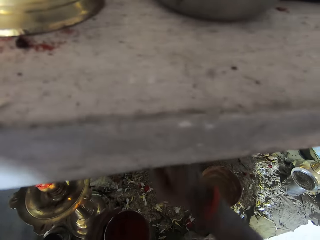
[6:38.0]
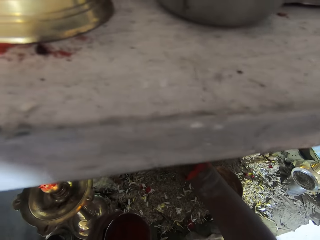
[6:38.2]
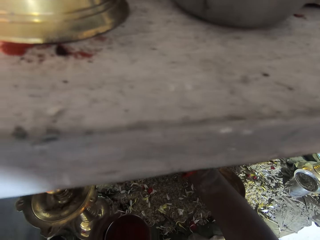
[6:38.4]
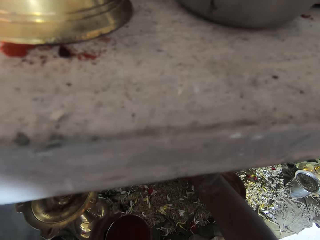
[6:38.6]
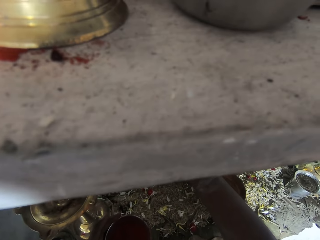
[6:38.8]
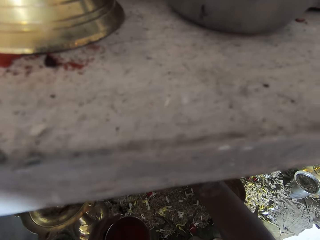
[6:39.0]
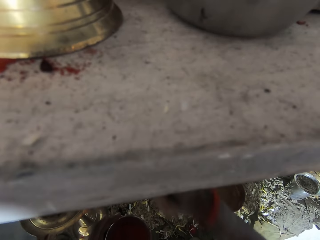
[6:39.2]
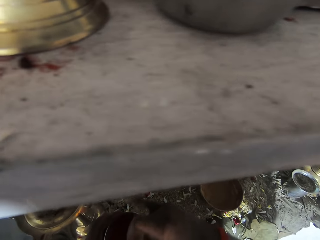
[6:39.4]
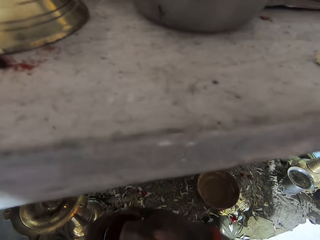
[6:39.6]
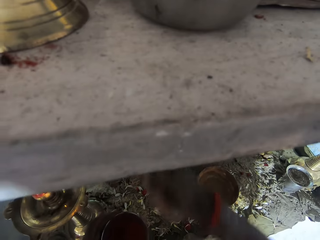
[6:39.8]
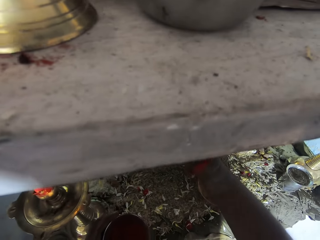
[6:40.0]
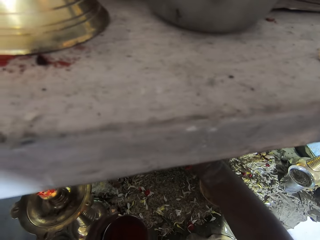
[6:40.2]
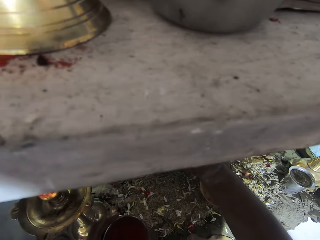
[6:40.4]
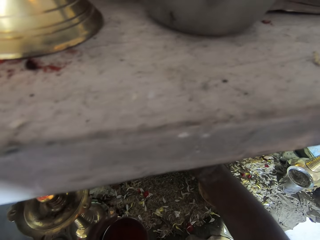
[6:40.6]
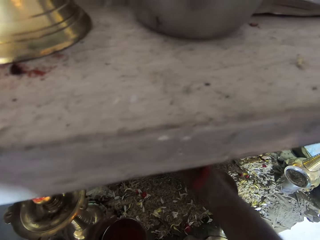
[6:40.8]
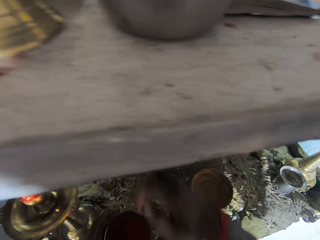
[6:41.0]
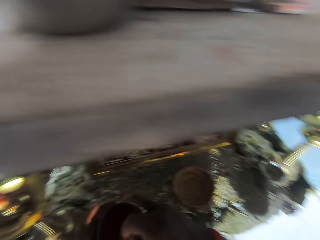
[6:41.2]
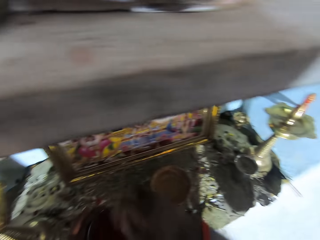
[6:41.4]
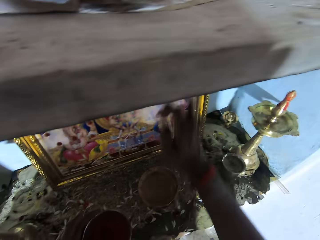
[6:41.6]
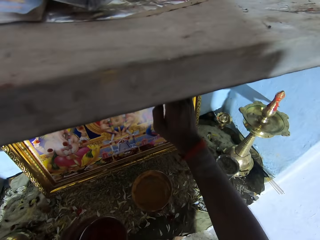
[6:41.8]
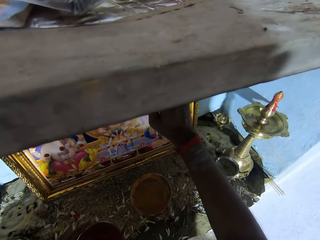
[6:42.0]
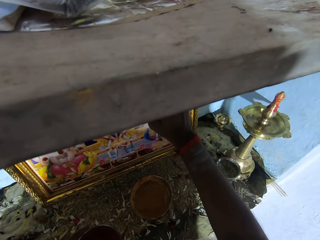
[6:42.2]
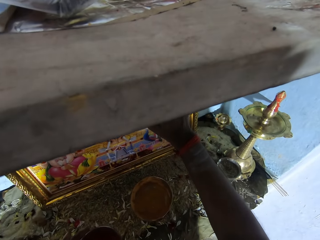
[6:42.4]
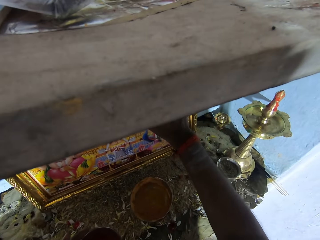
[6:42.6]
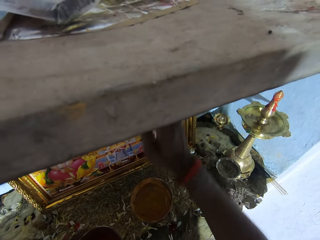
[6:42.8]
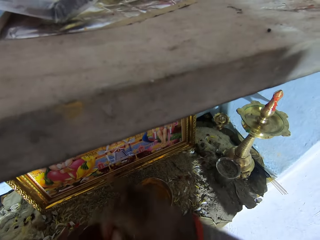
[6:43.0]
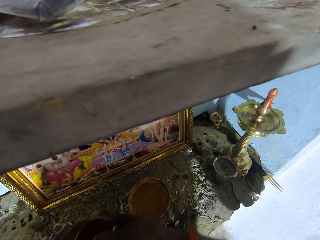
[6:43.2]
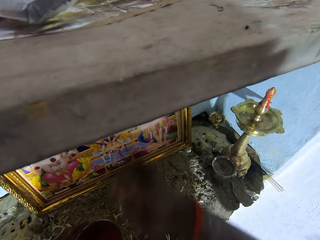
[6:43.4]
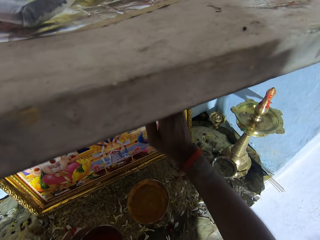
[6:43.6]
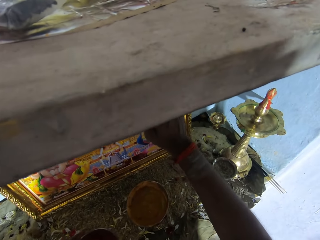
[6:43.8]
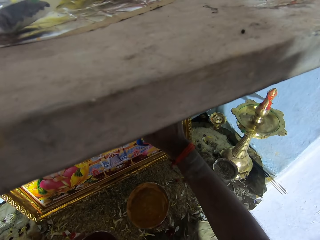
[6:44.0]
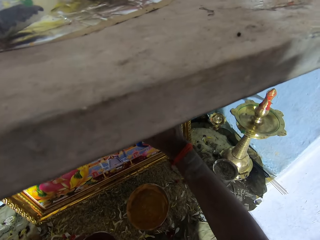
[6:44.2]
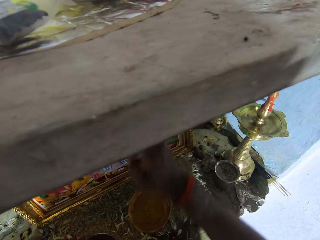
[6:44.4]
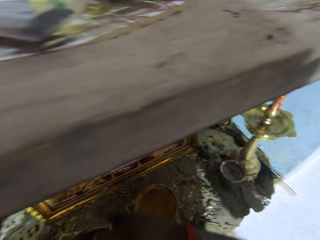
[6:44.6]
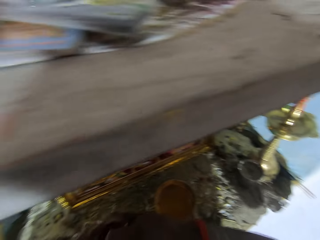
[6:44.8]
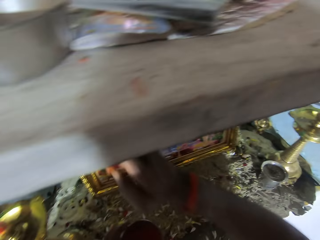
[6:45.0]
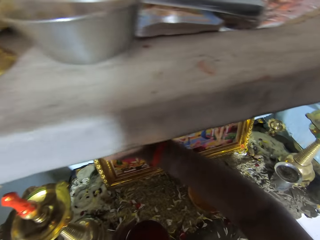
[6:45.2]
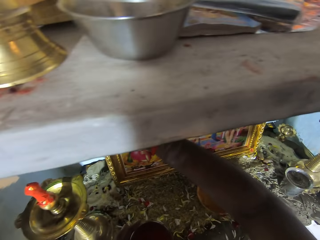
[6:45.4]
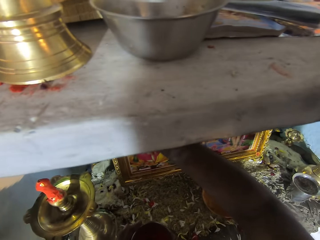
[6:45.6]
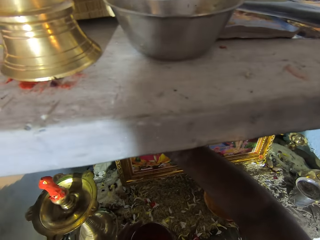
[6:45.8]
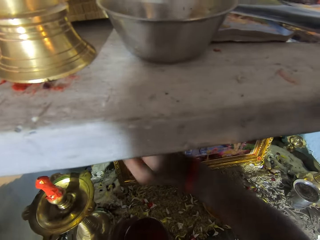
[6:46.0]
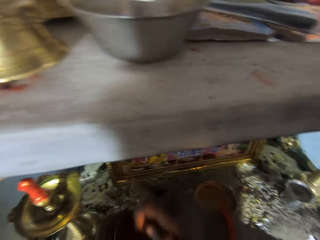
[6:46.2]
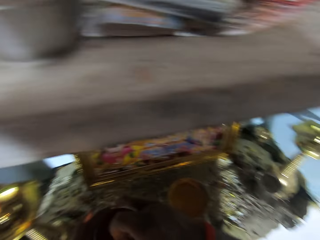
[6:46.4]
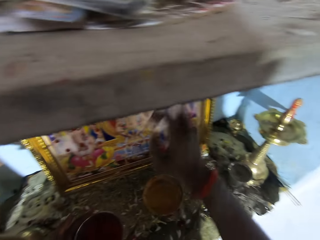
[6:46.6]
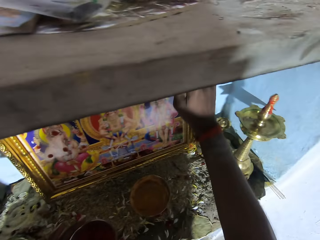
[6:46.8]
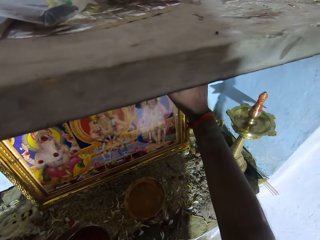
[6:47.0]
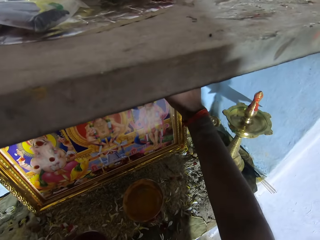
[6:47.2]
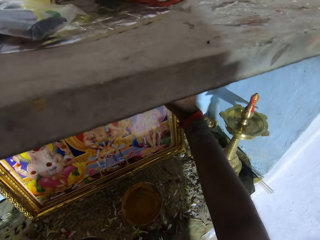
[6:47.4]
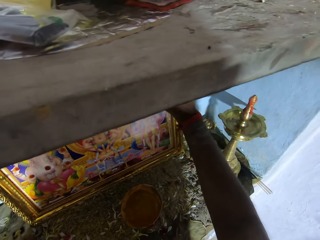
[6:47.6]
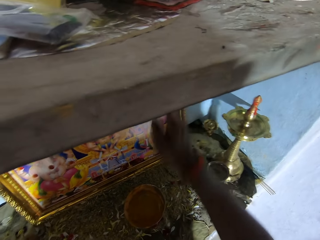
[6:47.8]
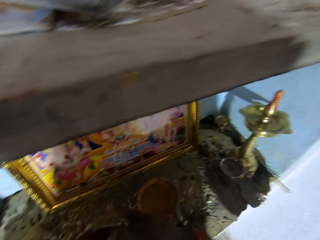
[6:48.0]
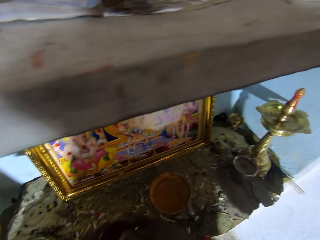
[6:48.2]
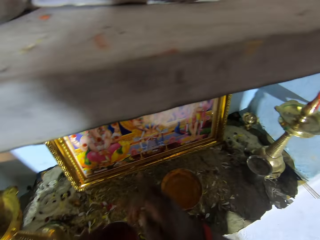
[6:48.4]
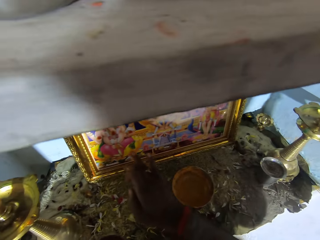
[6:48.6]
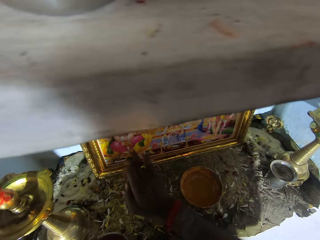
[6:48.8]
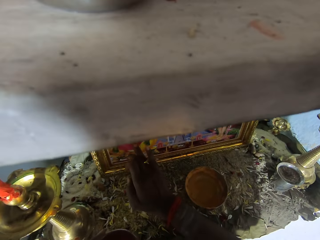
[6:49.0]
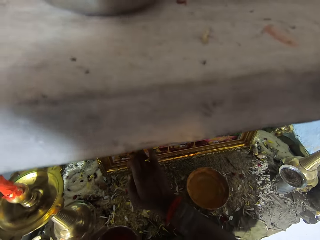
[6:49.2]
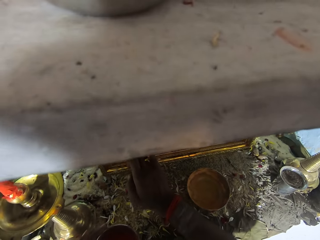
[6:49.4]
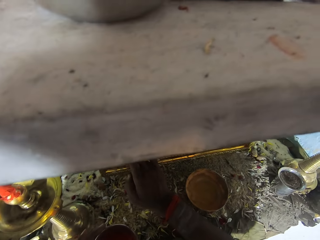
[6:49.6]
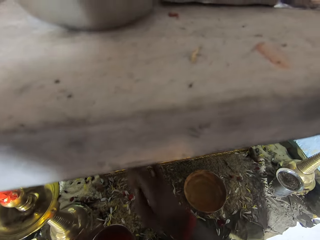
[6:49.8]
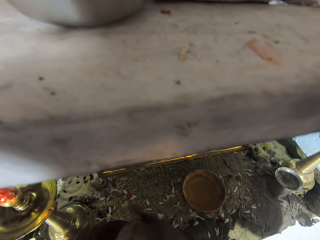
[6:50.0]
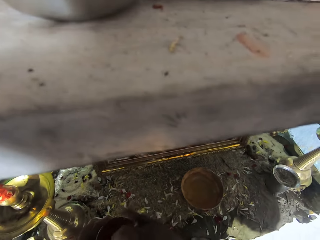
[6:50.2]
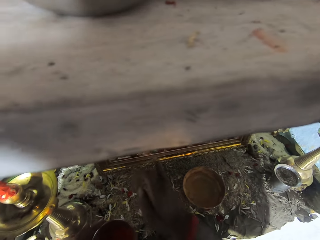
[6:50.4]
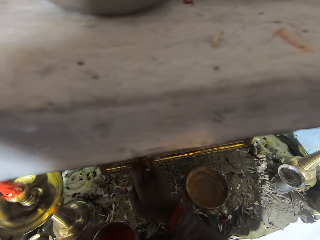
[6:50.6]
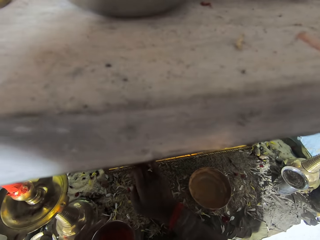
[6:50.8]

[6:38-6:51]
The camera wearer dips a finger in the bowl. They look around. They decorate the picture. They dip the finger in the bowl. They decorate the picture. They touch something. They dip the finger in the bowl. They decorate the picture. They dip the finger in the bowl. They decorate the picture. They dip the finger in the bowl. They decorate the picture. They dip the finger in the bowl. They decorate the picture. They dip the finger in the bowl. They decorate the picture. They dip the finger in the bowl.

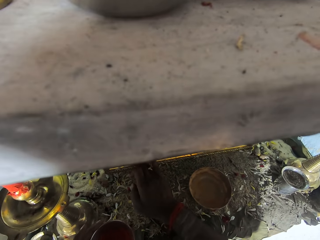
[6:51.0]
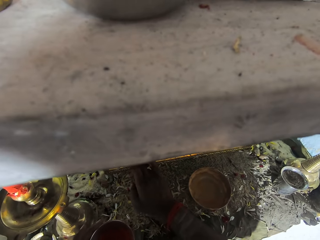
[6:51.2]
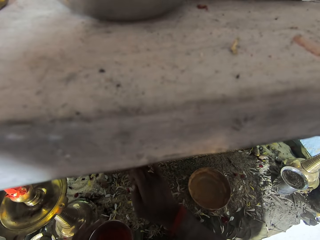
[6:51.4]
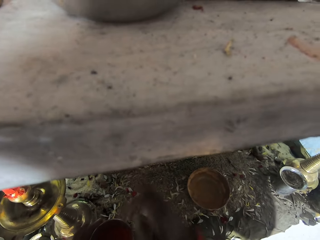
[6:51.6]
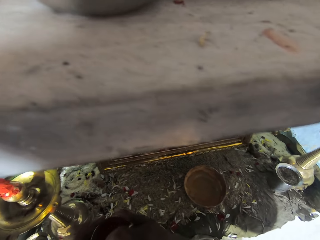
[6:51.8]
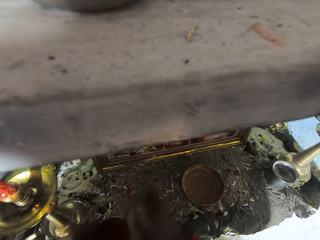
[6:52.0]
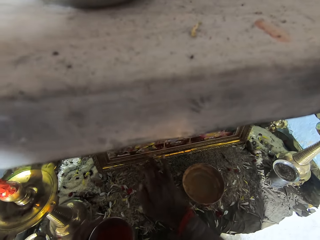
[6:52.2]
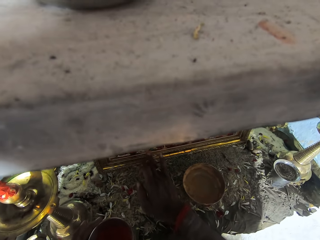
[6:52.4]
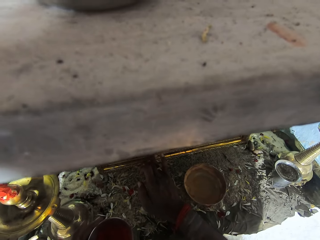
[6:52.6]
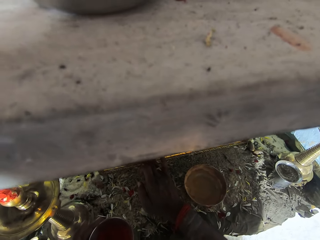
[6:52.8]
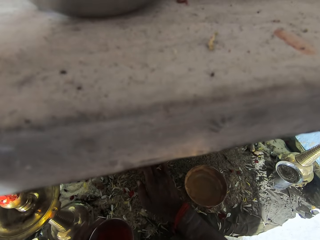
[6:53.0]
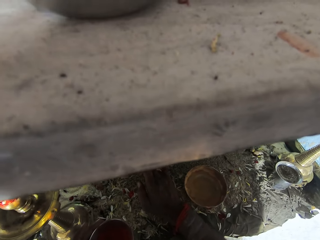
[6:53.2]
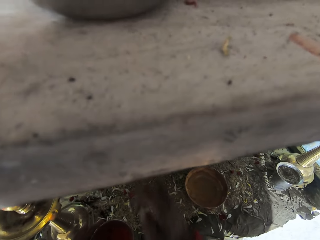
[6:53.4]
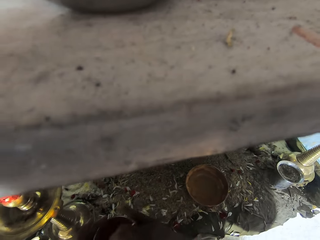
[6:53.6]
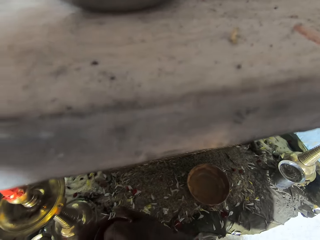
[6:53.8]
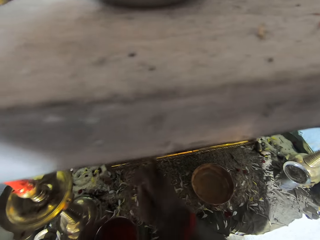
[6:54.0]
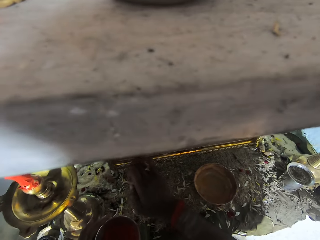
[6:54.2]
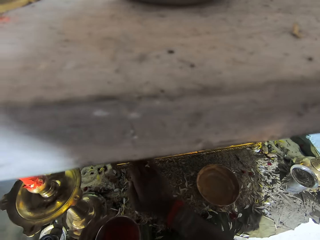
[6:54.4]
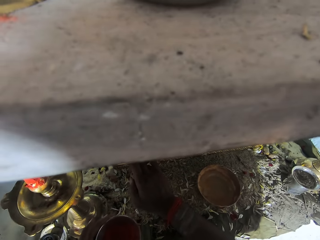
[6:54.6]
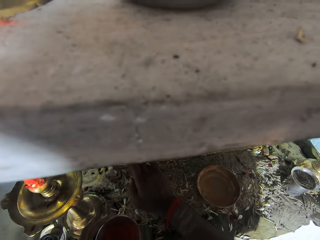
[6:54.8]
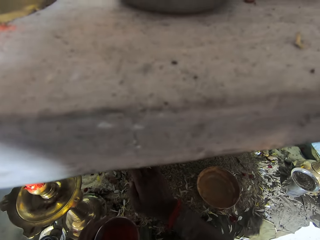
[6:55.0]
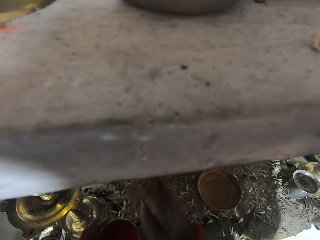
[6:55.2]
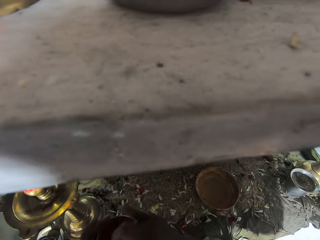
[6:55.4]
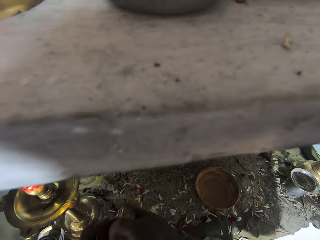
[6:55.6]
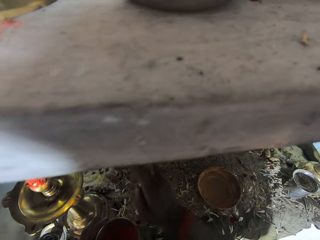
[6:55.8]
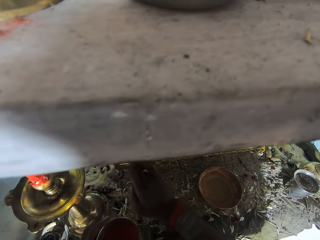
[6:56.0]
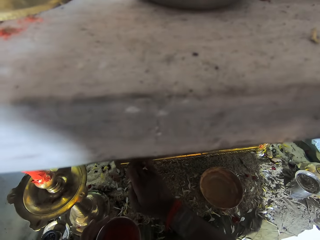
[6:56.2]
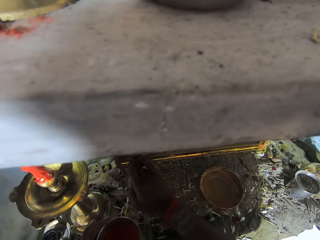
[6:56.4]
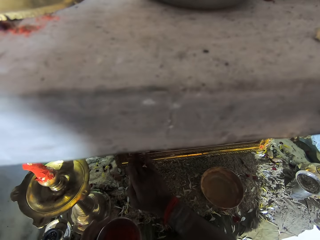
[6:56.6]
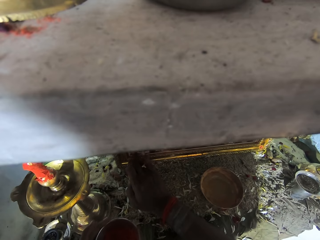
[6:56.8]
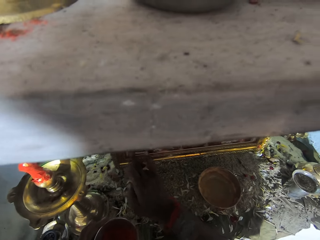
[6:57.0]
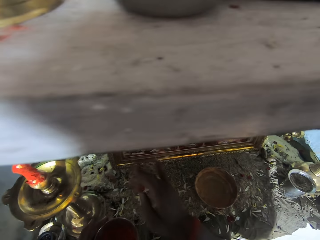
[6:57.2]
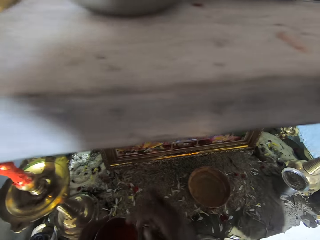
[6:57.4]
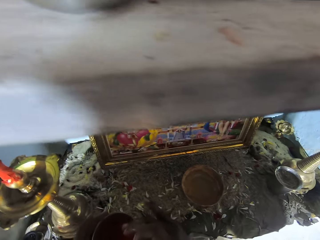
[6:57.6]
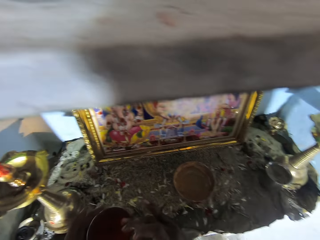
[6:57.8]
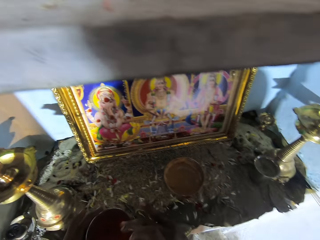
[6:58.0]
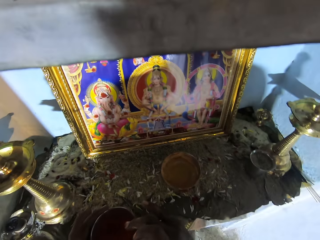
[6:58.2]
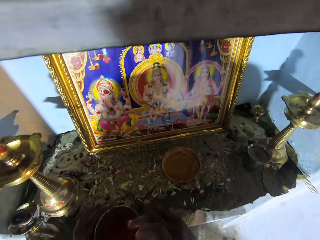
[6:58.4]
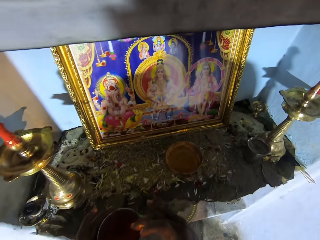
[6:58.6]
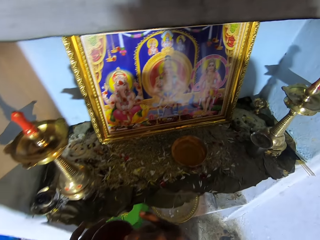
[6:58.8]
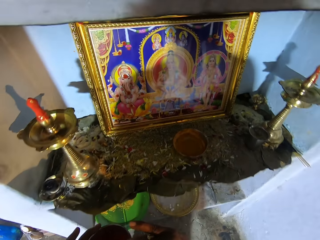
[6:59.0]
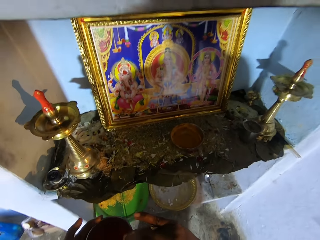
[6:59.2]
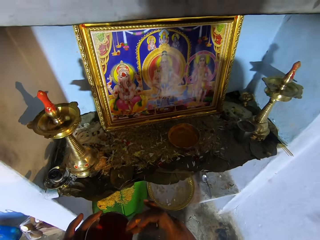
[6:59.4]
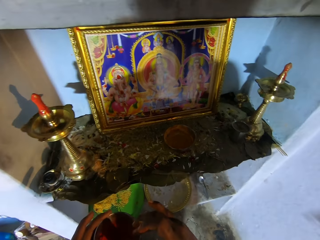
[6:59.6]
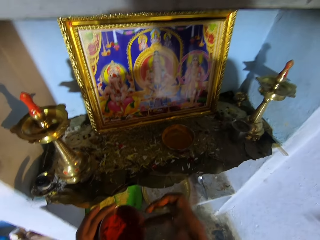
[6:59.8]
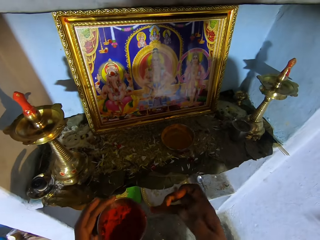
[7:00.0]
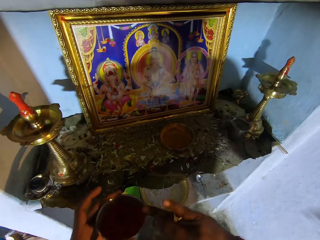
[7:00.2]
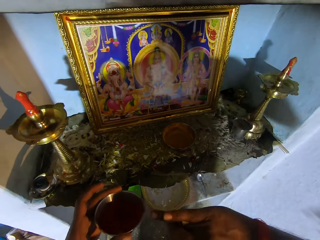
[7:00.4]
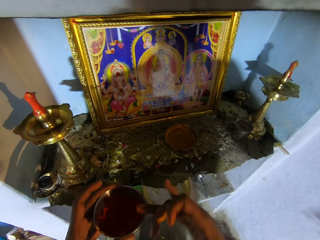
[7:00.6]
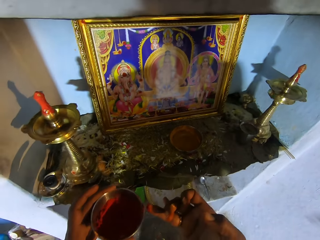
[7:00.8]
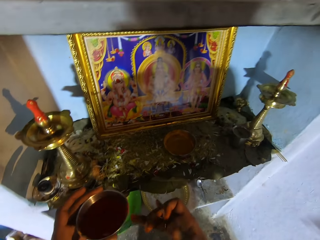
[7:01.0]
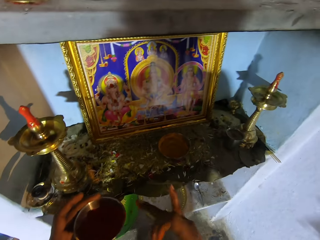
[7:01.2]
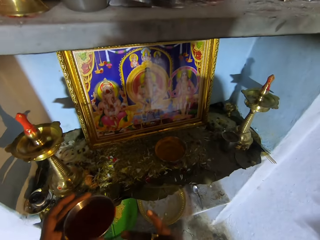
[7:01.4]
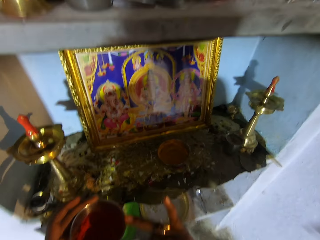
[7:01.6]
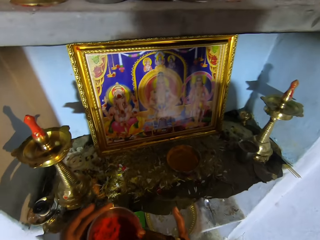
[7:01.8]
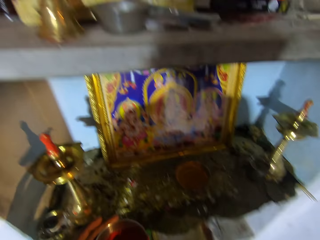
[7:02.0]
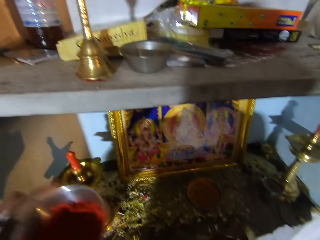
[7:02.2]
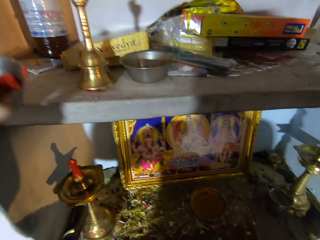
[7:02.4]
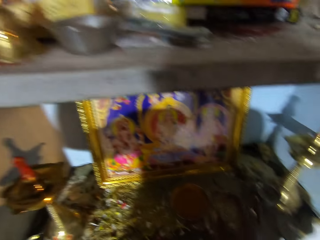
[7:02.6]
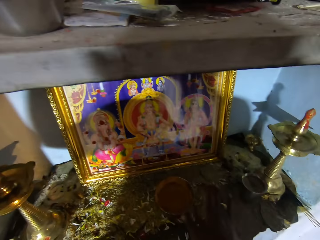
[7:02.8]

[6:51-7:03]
The camera wearer decorates the picture. They dip a finger in the bowl. They decorate the picture. They dip the finger in the bowl. They decorate the picture. They dip the finger in the bowl. They decorate the picture. They stare at the photo frame. They look around. They wipe the hand on the bowl.
